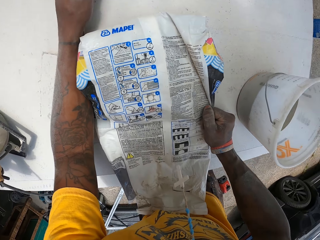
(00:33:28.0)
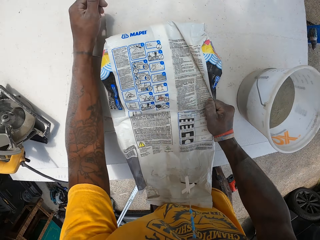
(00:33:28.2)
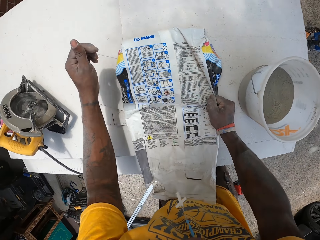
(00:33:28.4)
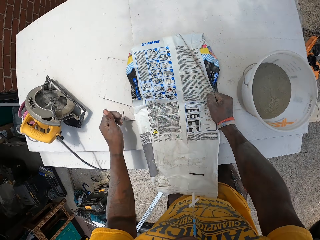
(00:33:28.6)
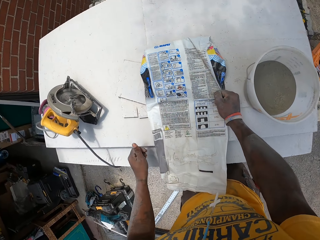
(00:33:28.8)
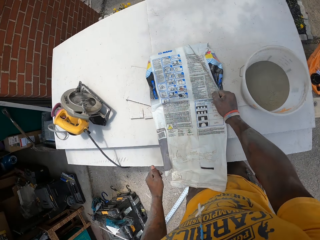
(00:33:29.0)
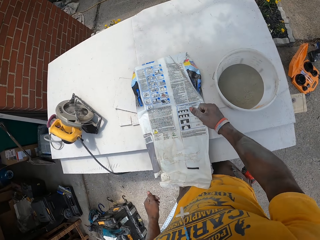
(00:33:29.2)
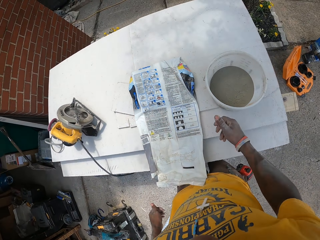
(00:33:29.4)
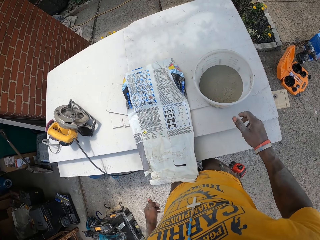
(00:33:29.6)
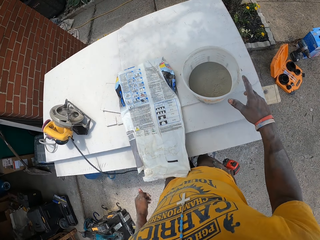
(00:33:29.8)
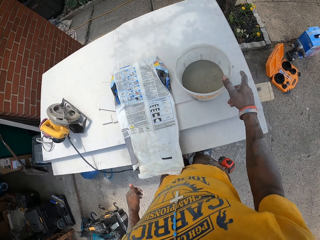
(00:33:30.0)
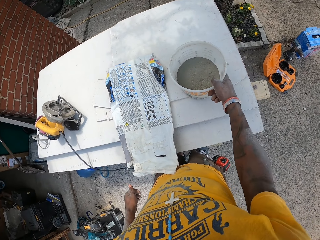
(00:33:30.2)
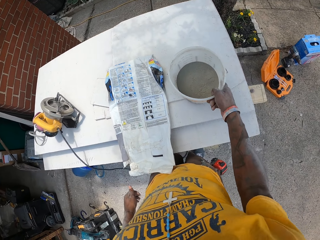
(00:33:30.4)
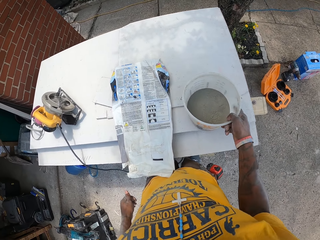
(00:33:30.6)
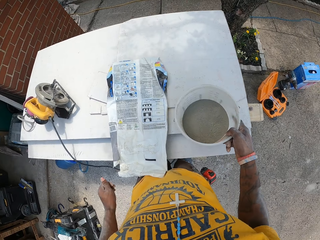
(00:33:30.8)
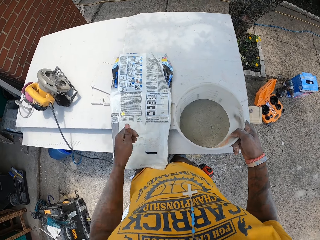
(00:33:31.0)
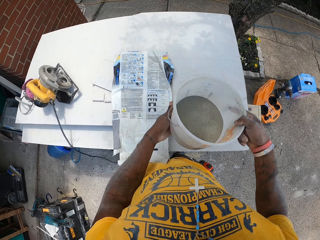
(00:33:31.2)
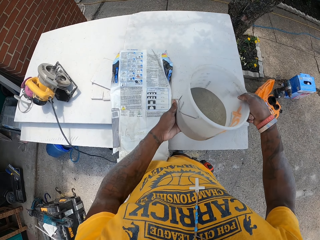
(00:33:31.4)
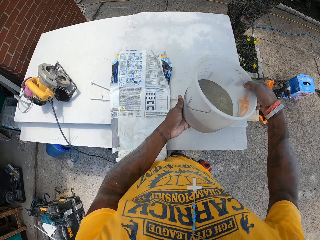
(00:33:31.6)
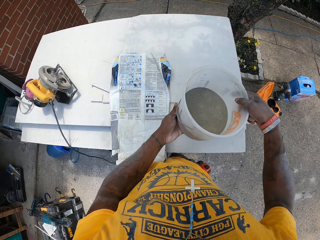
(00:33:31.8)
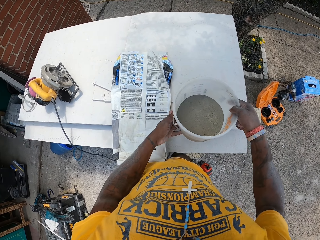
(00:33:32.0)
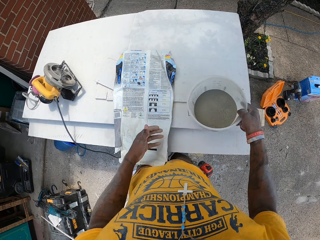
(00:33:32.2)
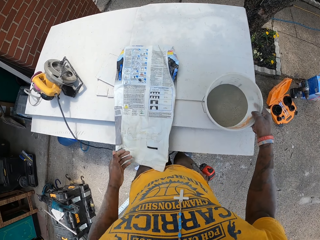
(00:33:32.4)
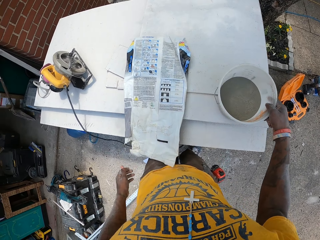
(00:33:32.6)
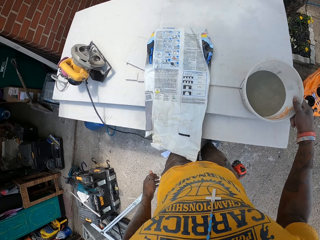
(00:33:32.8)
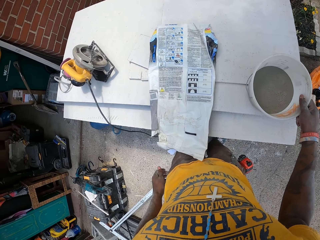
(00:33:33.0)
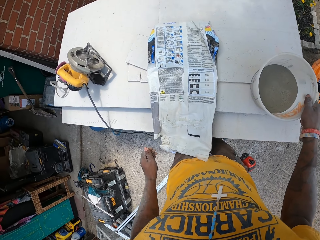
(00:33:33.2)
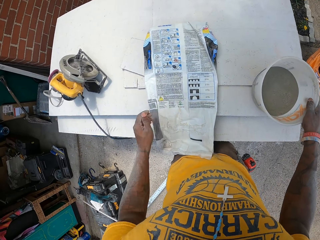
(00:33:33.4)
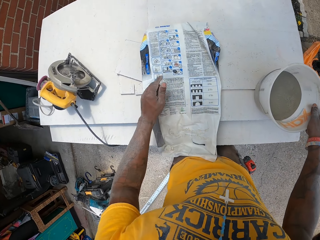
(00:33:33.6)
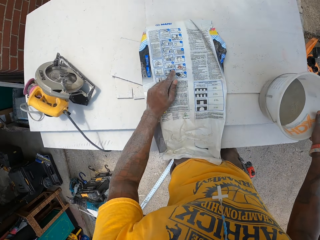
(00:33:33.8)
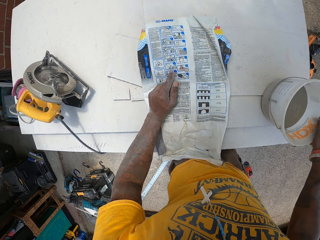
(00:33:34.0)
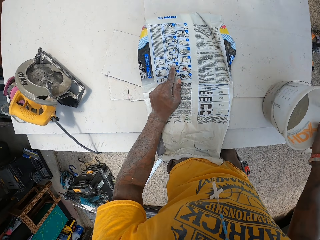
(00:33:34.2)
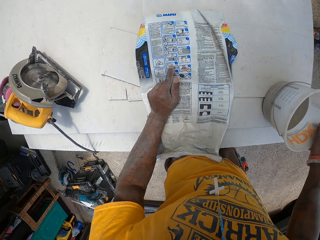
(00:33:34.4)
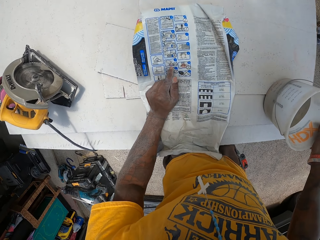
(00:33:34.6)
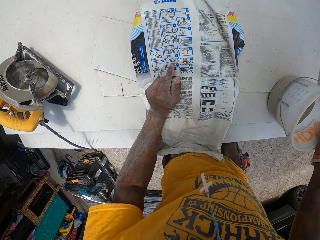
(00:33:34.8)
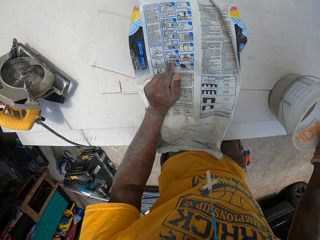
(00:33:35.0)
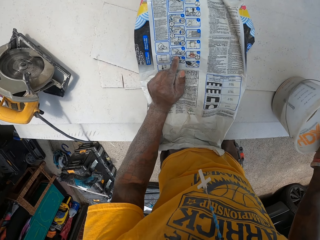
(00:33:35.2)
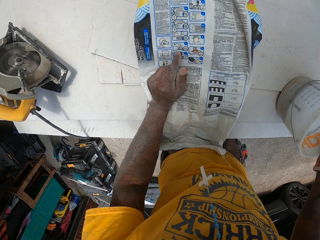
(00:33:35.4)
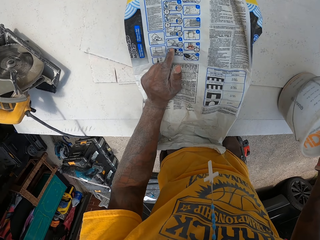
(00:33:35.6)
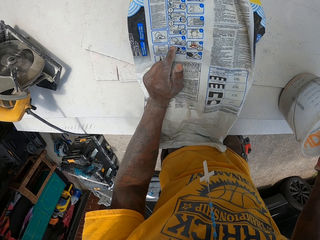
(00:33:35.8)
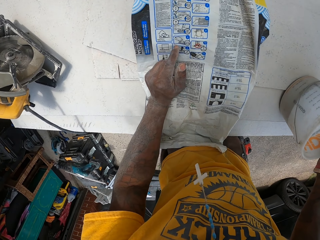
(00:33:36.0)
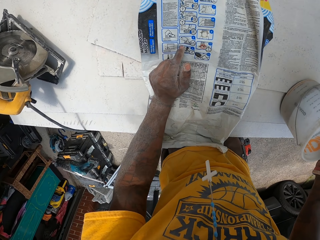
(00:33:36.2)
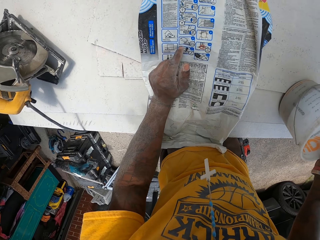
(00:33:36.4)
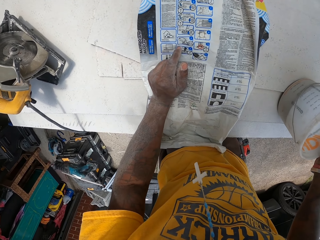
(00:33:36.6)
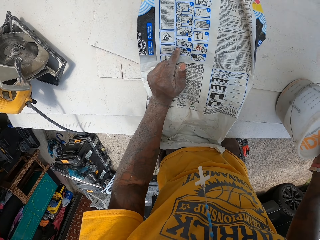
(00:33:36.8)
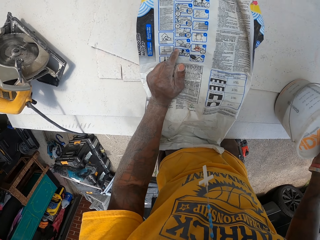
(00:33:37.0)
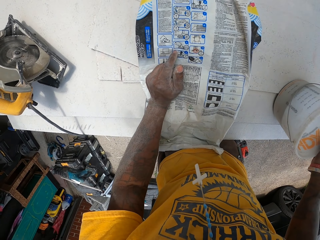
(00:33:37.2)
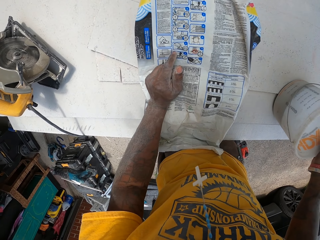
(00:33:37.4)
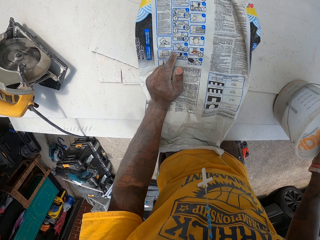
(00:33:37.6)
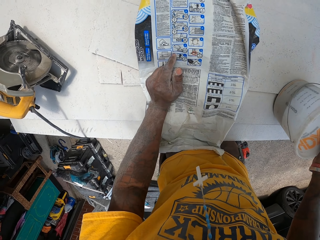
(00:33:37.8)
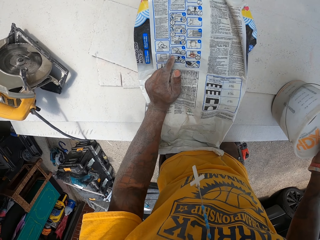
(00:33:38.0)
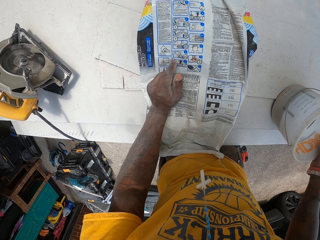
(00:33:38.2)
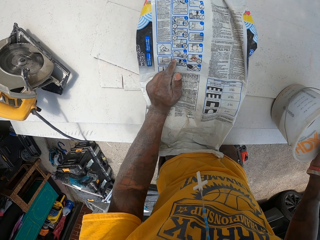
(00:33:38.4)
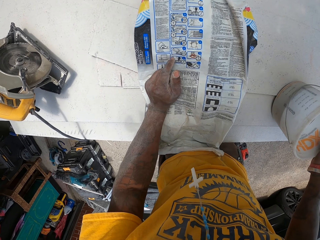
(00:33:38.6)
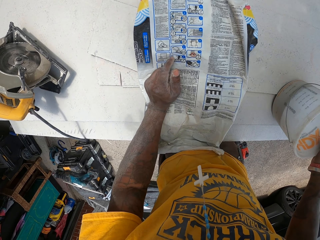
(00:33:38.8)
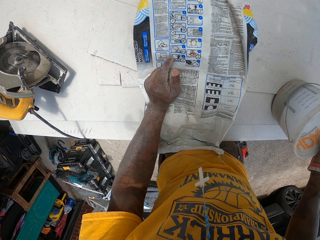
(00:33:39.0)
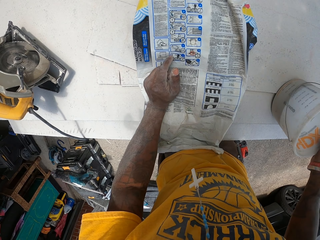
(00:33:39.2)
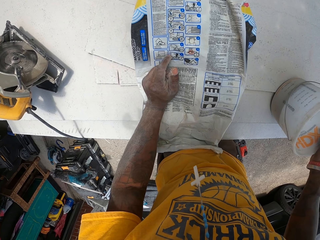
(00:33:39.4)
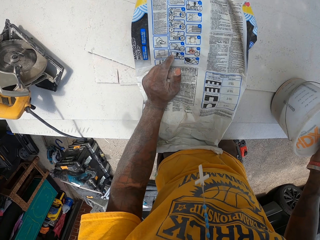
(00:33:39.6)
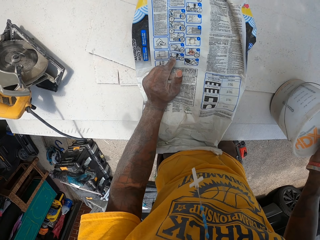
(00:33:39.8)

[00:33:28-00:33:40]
The camera wearer lifts the bucket containing mortar from the table with his right hand. He drops the bucket containing mortar on the table with his right hand. He puts his hand on the nylon paper bag of something. He reads the instructions on the sac of mortar on the table with his left hand.

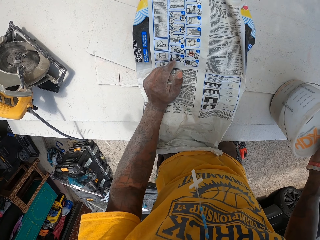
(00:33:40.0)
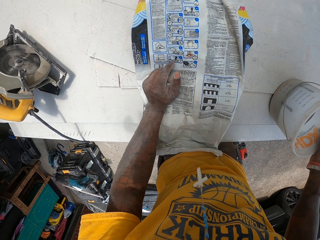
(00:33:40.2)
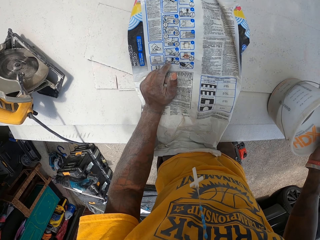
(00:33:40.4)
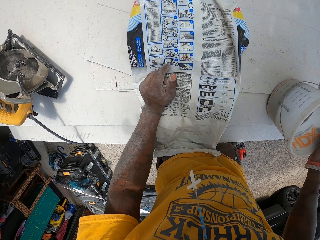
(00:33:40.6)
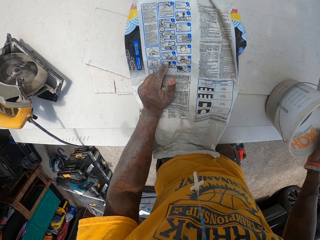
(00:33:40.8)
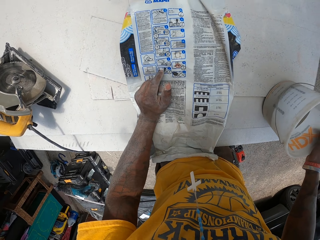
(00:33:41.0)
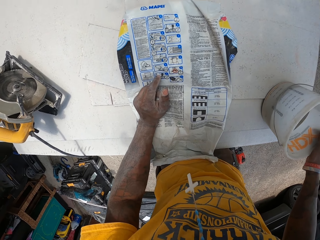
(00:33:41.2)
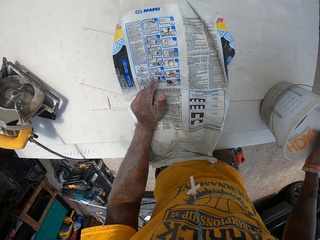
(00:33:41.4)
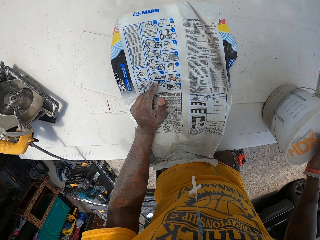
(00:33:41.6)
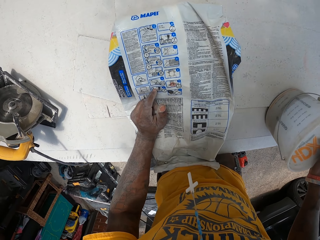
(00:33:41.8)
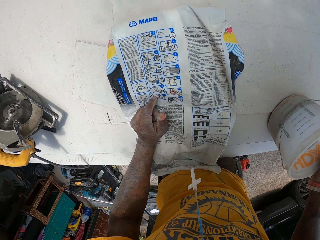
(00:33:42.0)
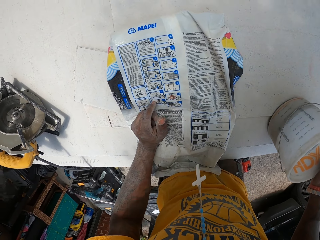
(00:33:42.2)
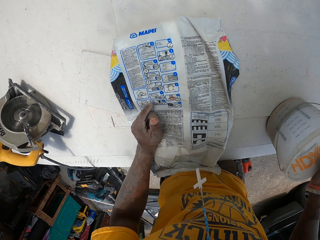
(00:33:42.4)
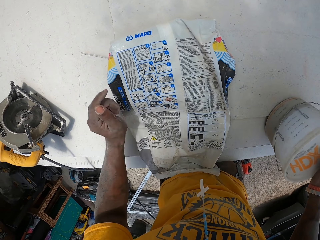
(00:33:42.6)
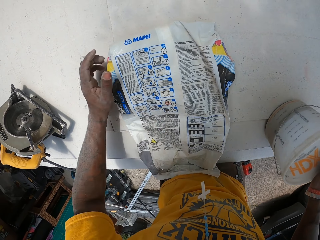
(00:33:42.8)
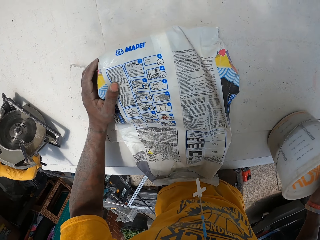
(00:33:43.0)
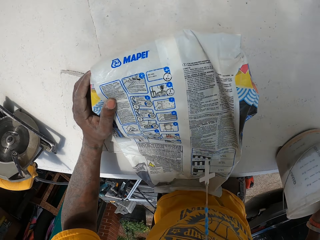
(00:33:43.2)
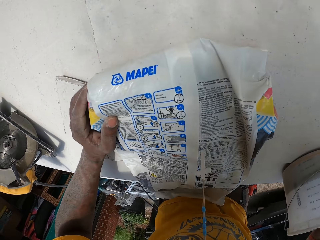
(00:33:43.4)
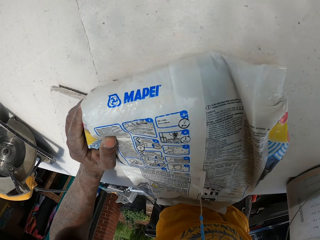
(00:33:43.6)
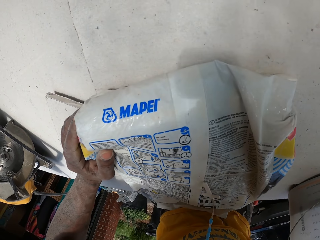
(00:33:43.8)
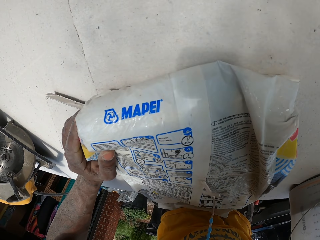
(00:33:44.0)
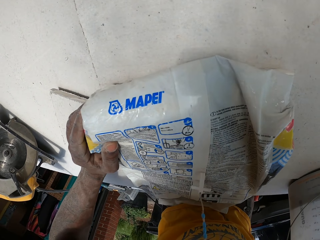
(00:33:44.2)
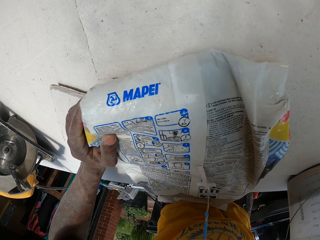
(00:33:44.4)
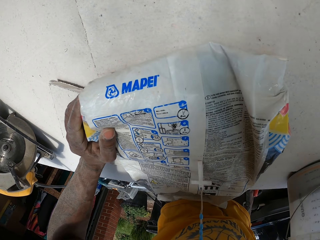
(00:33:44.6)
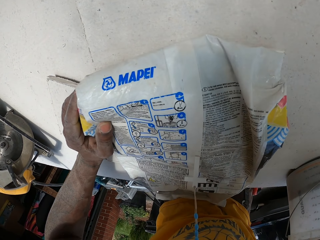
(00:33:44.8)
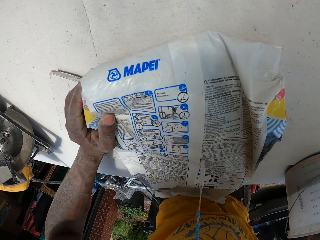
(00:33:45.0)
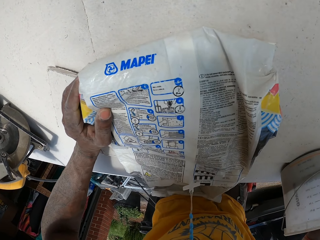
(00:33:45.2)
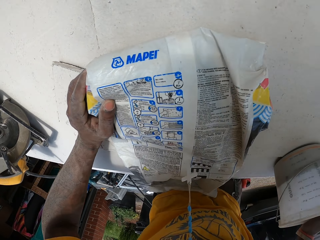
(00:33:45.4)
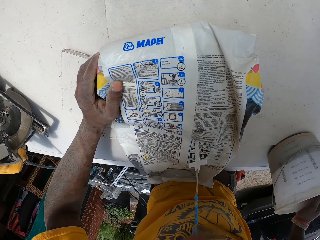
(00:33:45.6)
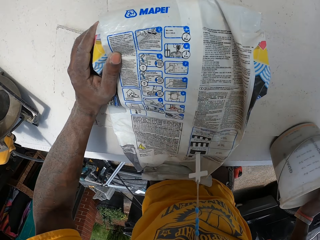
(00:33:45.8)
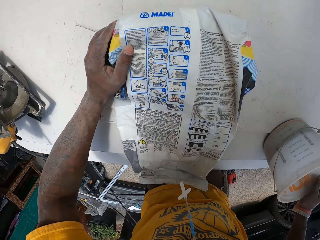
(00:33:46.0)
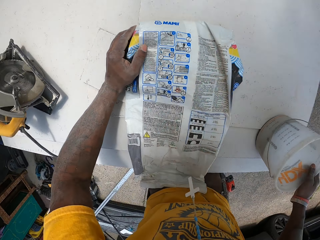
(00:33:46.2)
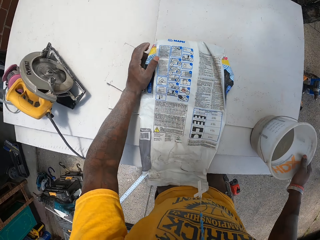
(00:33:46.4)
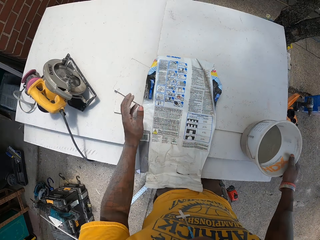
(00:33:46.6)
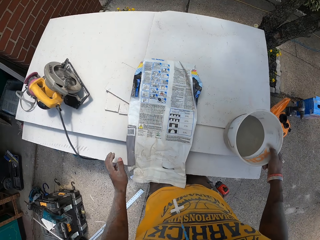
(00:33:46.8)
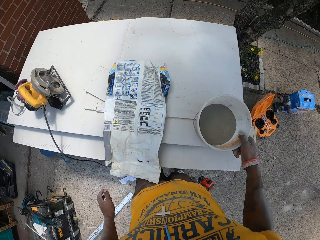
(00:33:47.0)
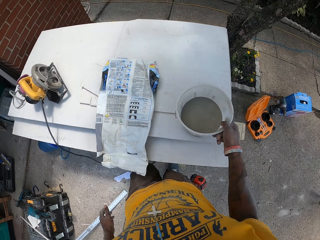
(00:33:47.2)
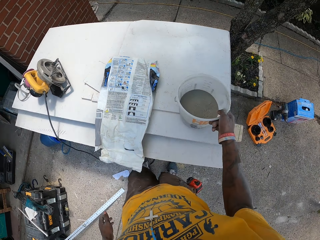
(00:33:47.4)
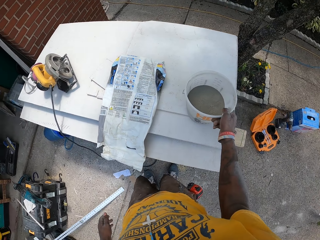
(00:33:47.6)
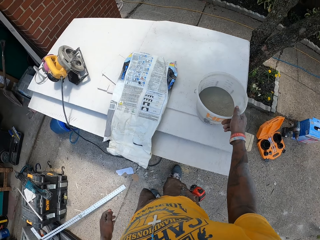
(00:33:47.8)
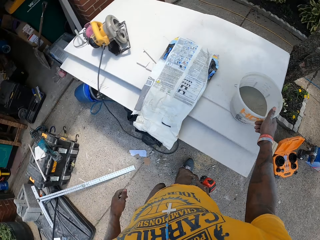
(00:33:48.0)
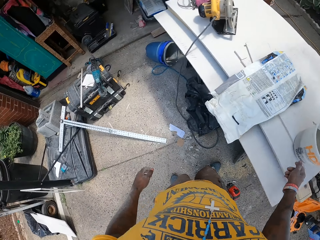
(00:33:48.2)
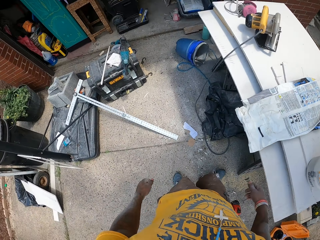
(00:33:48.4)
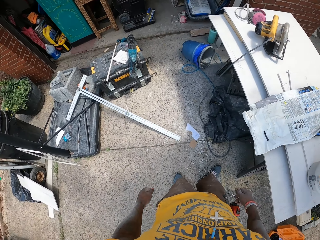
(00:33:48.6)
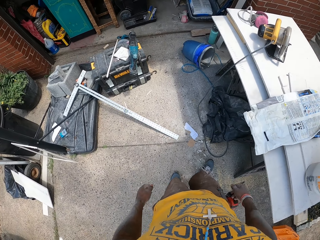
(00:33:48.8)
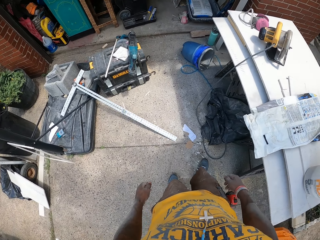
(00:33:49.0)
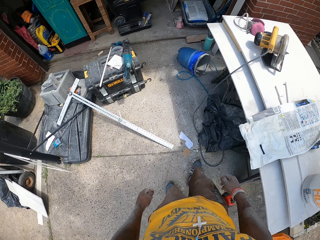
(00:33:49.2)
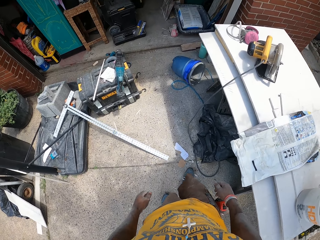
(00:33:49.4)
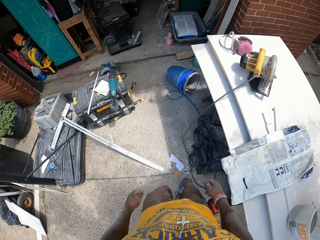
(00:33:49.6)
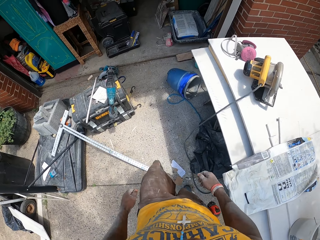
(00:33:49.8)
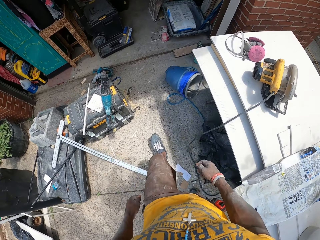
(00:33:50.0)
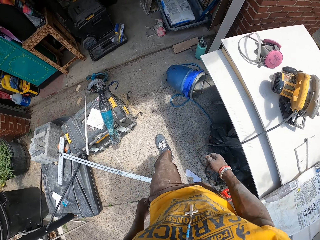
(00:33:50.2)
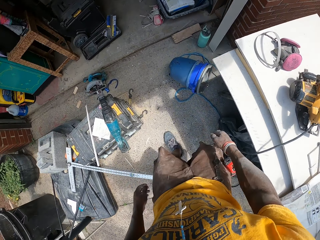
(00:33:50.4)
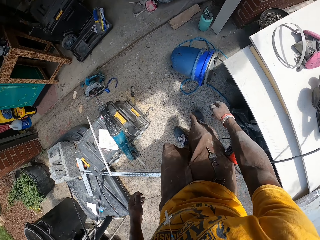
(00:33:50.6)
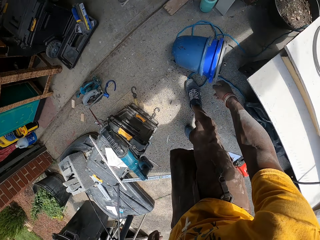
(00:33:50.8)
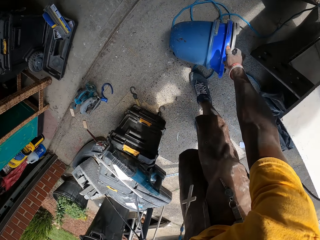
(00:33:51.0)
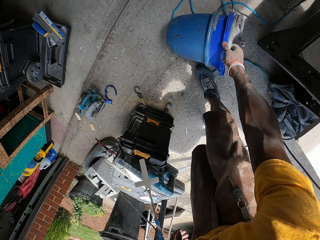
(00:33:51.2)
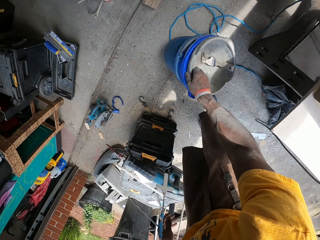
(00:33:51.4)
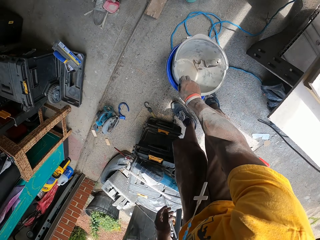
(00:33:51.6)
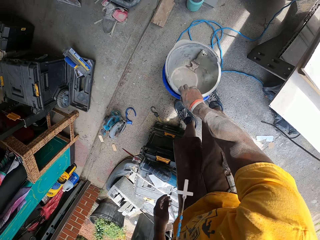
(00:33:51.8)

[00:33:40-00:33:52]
The camera wearer moves the bucket of something on the table. He looks around the compound and walks around the compound. He adjusts a set of buckets on the ground with his right hand. He picks up the bucket from the floor.
